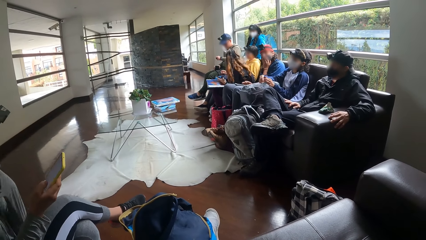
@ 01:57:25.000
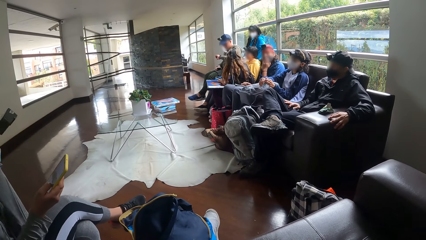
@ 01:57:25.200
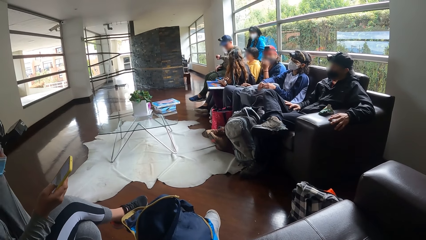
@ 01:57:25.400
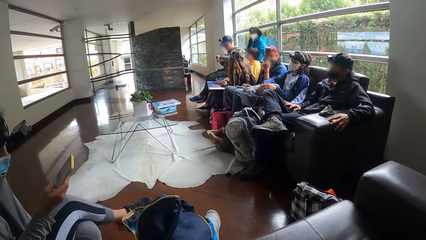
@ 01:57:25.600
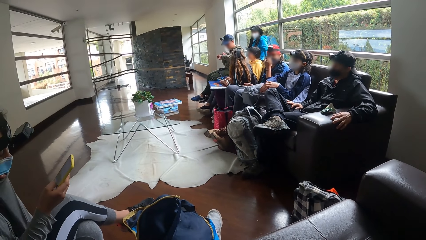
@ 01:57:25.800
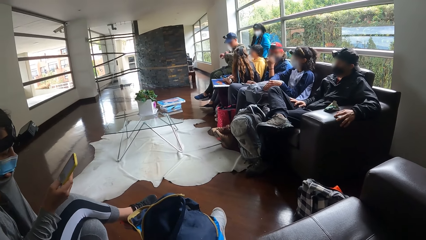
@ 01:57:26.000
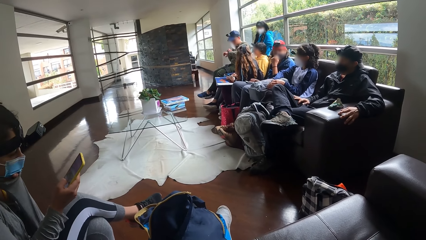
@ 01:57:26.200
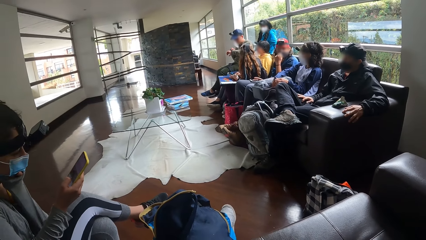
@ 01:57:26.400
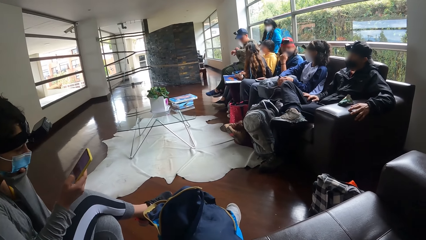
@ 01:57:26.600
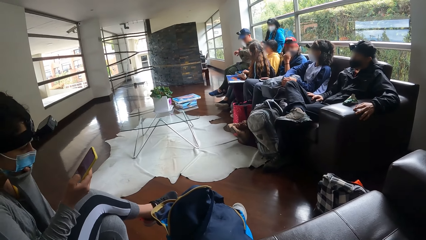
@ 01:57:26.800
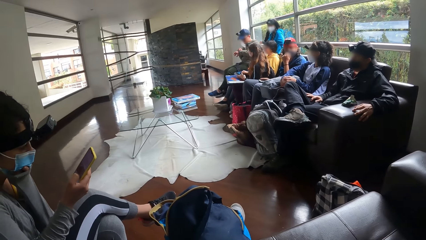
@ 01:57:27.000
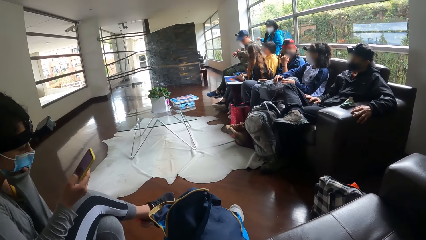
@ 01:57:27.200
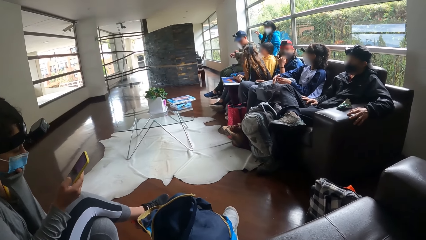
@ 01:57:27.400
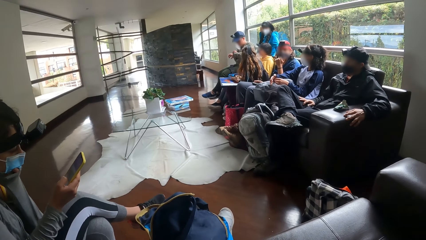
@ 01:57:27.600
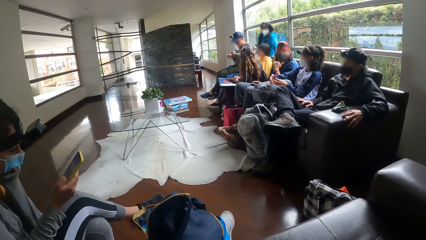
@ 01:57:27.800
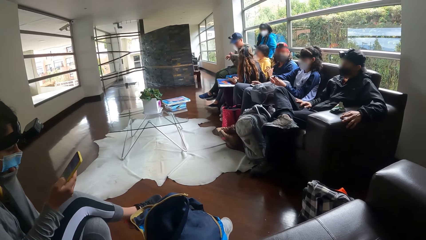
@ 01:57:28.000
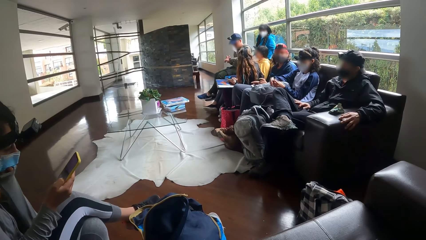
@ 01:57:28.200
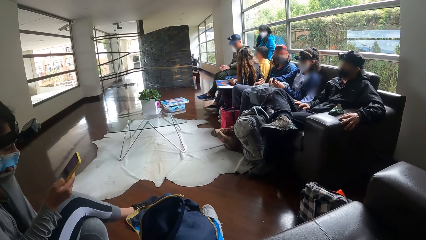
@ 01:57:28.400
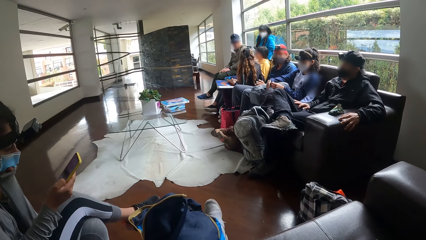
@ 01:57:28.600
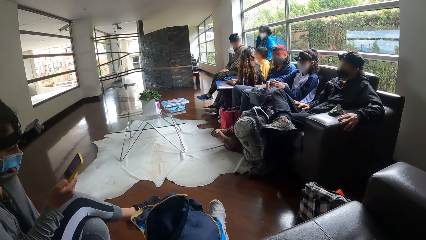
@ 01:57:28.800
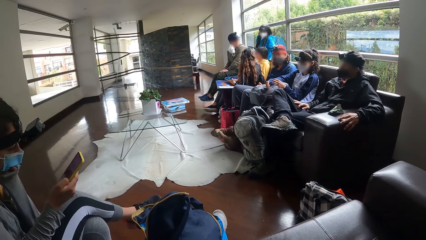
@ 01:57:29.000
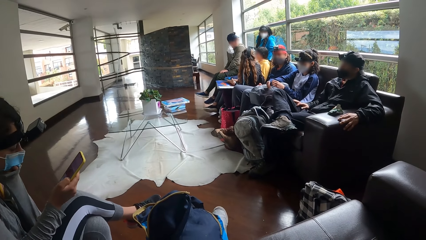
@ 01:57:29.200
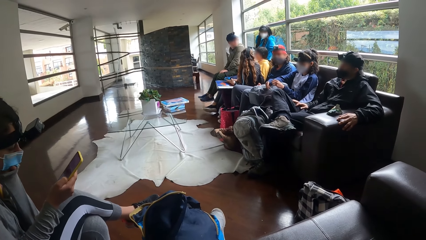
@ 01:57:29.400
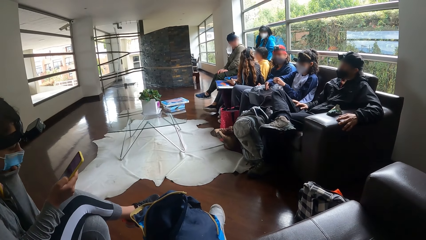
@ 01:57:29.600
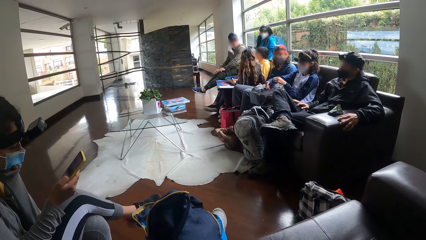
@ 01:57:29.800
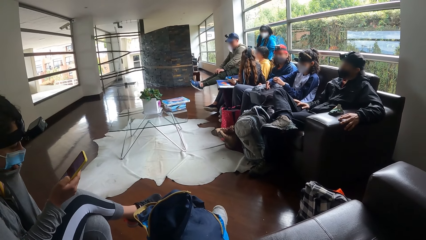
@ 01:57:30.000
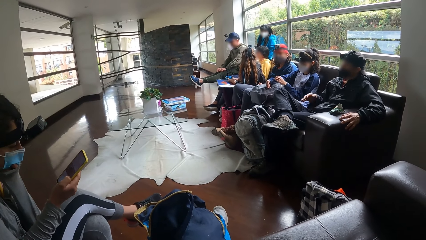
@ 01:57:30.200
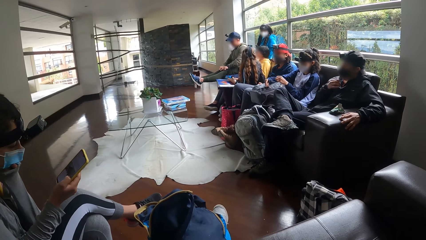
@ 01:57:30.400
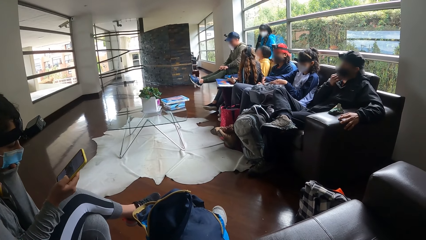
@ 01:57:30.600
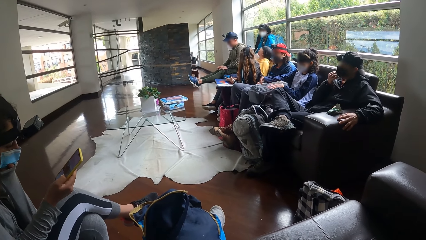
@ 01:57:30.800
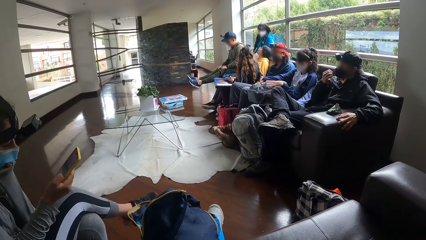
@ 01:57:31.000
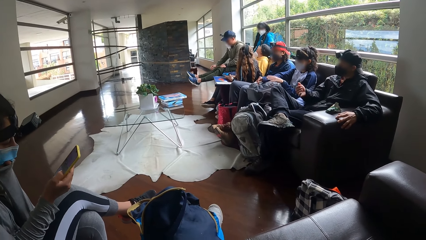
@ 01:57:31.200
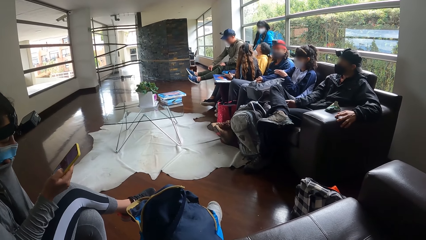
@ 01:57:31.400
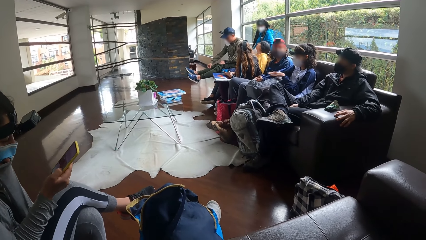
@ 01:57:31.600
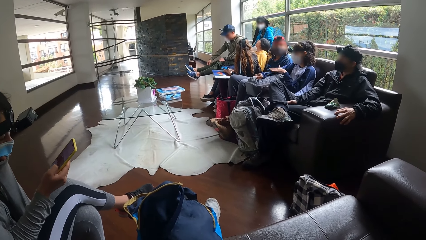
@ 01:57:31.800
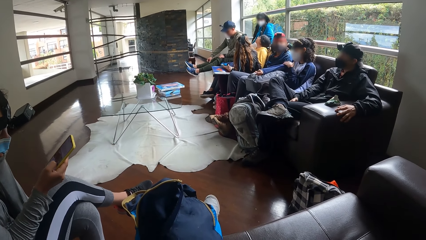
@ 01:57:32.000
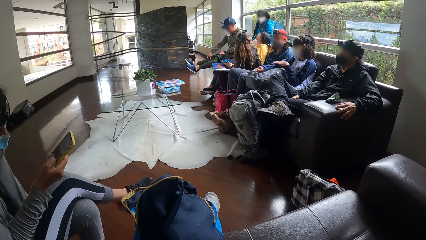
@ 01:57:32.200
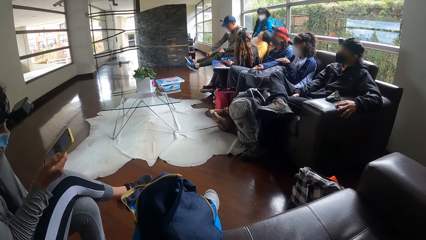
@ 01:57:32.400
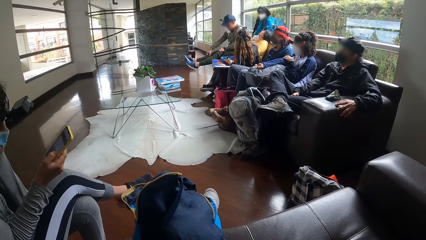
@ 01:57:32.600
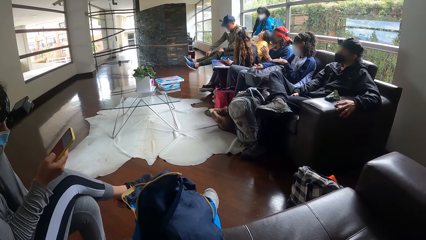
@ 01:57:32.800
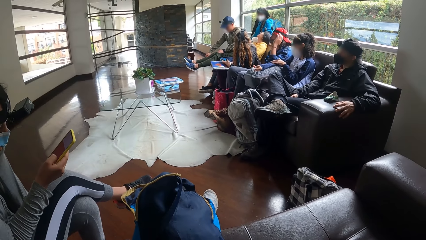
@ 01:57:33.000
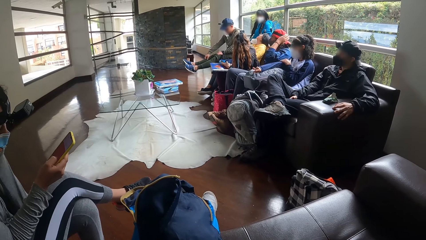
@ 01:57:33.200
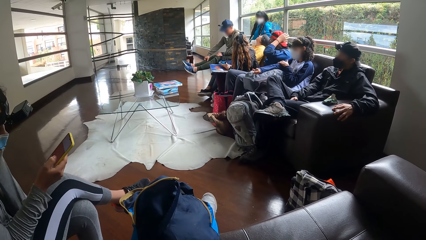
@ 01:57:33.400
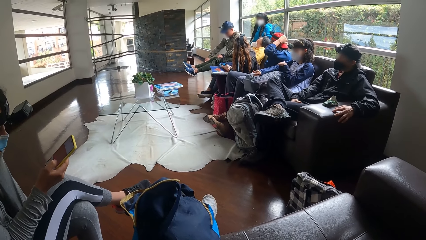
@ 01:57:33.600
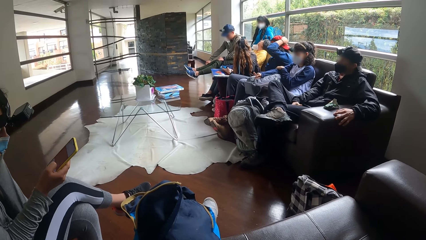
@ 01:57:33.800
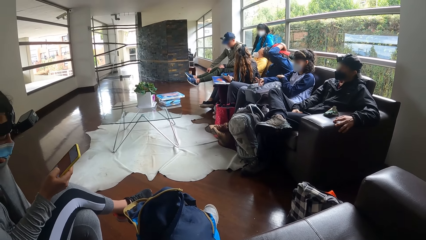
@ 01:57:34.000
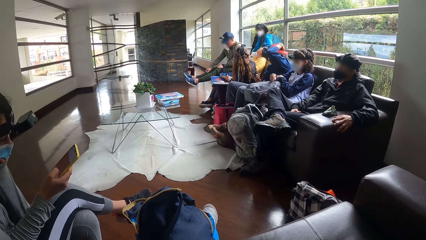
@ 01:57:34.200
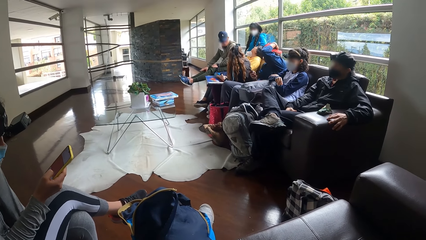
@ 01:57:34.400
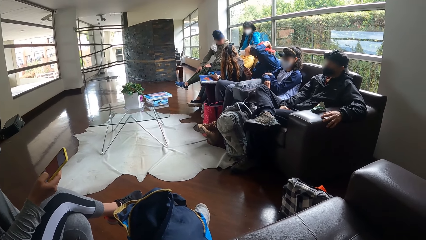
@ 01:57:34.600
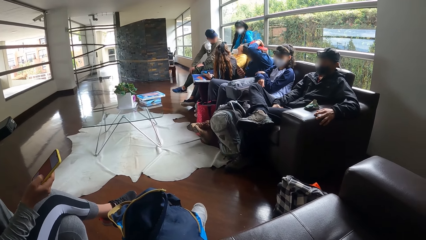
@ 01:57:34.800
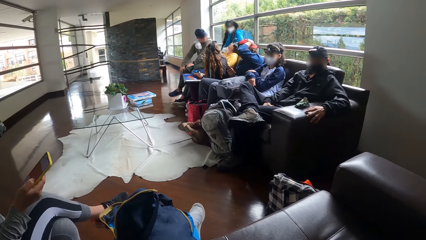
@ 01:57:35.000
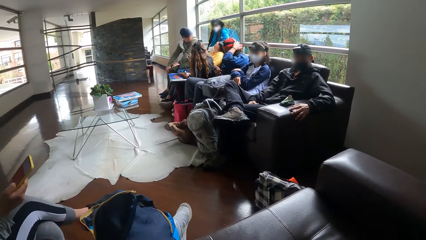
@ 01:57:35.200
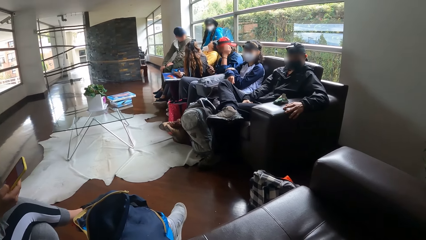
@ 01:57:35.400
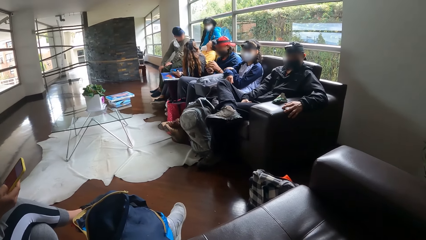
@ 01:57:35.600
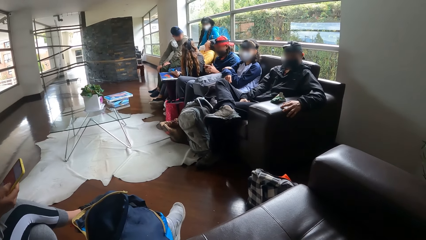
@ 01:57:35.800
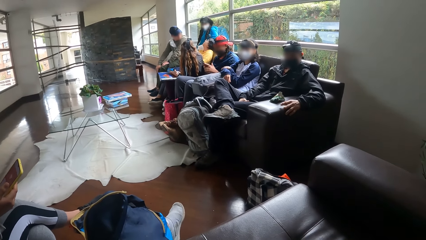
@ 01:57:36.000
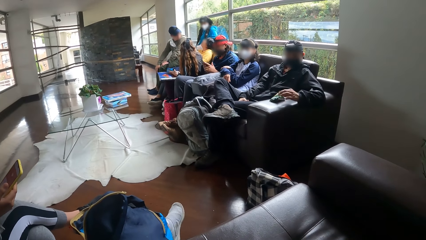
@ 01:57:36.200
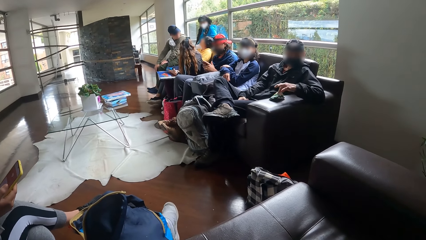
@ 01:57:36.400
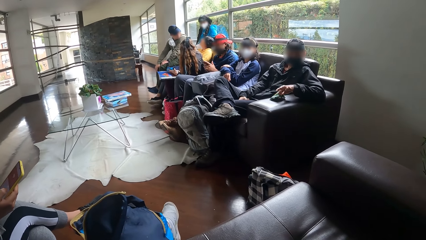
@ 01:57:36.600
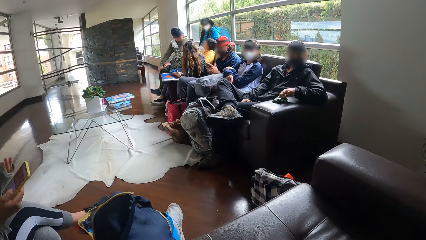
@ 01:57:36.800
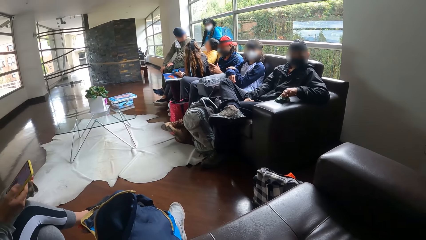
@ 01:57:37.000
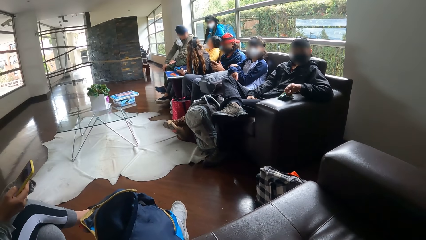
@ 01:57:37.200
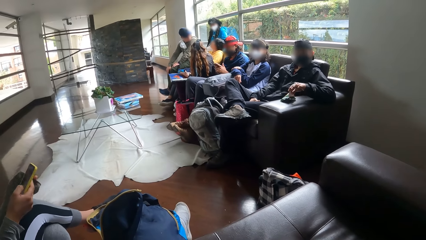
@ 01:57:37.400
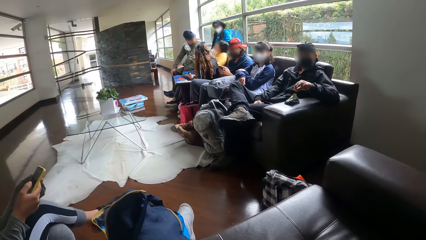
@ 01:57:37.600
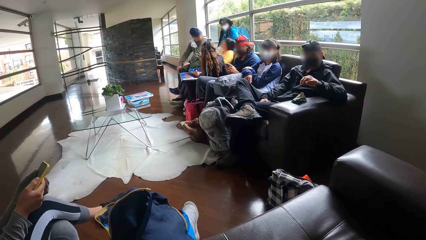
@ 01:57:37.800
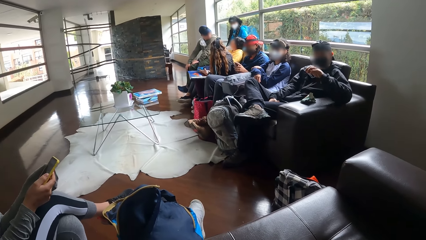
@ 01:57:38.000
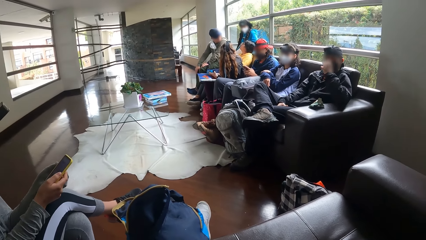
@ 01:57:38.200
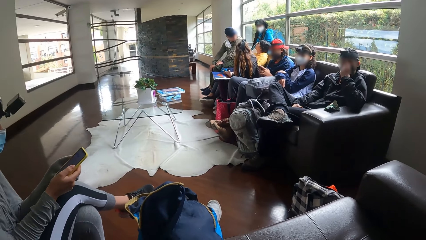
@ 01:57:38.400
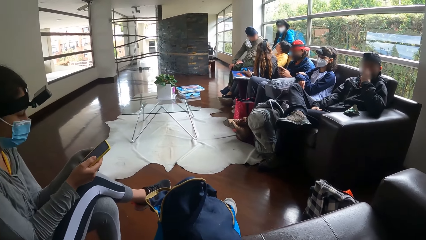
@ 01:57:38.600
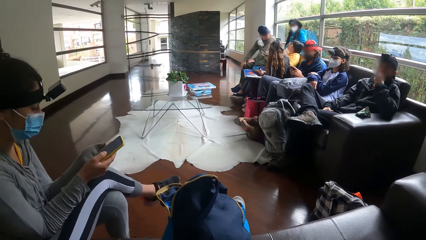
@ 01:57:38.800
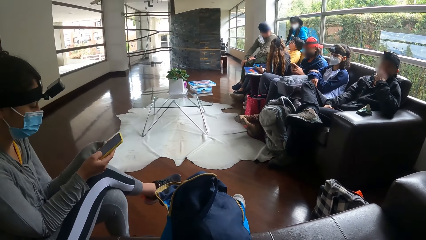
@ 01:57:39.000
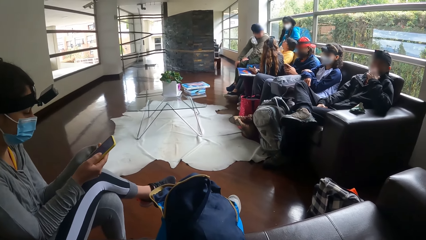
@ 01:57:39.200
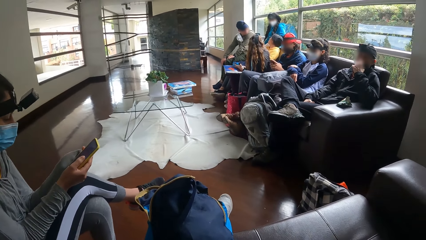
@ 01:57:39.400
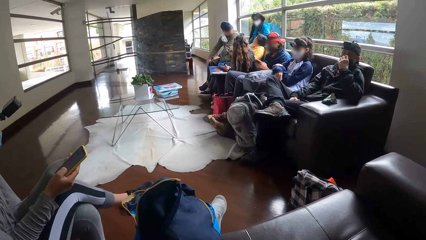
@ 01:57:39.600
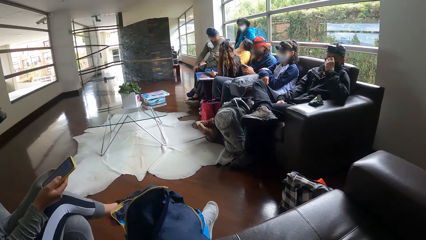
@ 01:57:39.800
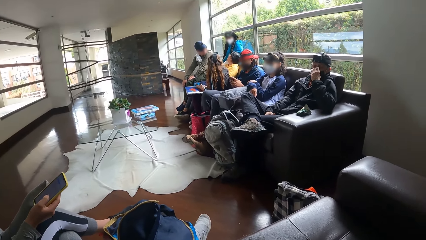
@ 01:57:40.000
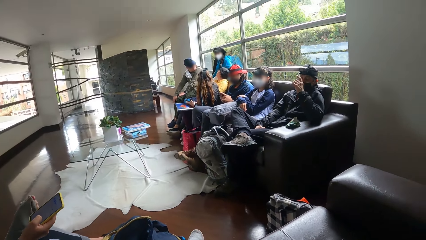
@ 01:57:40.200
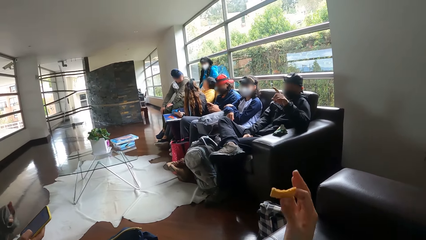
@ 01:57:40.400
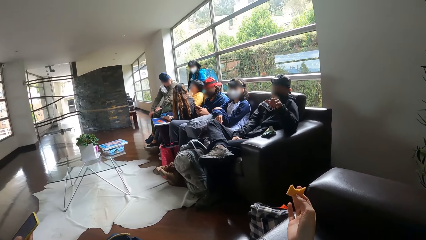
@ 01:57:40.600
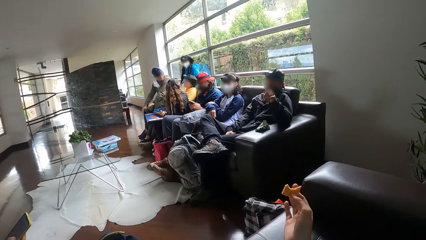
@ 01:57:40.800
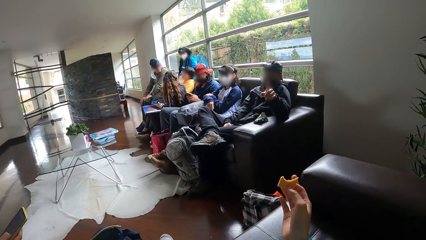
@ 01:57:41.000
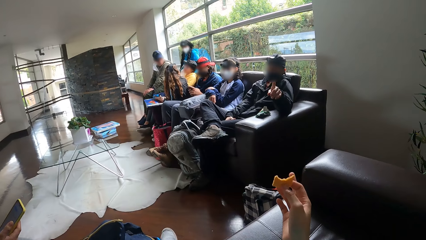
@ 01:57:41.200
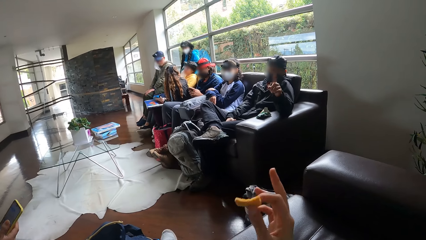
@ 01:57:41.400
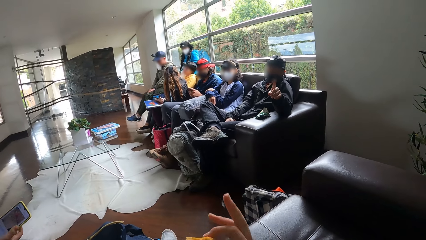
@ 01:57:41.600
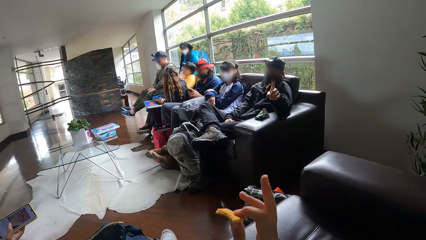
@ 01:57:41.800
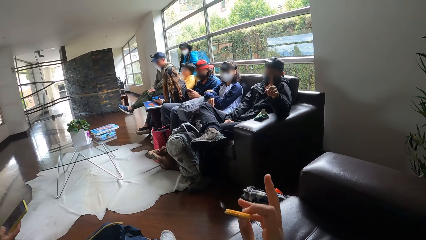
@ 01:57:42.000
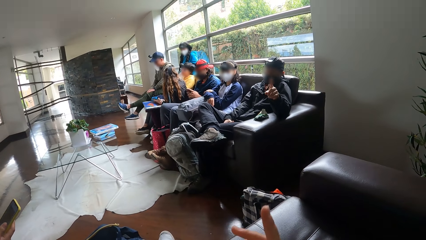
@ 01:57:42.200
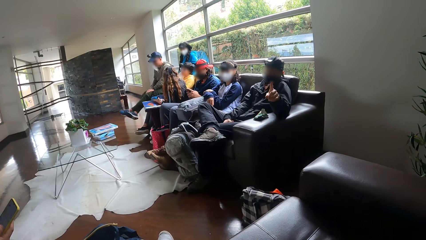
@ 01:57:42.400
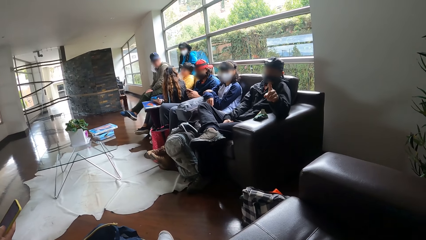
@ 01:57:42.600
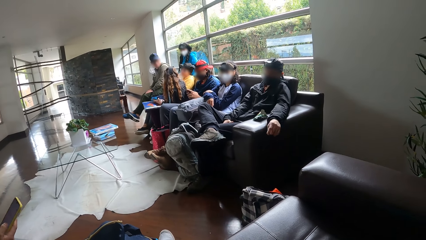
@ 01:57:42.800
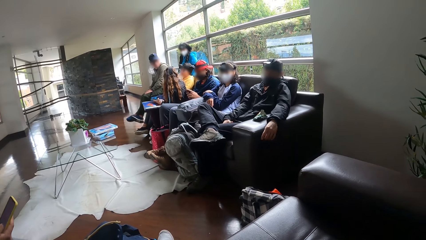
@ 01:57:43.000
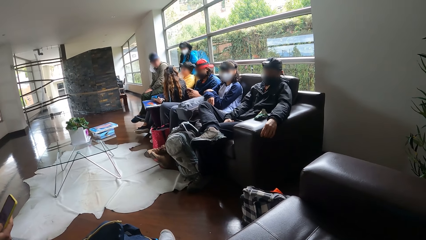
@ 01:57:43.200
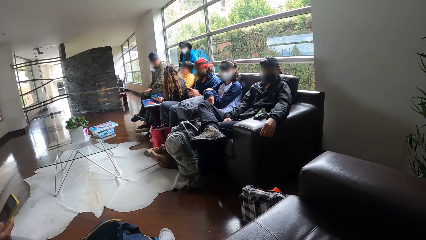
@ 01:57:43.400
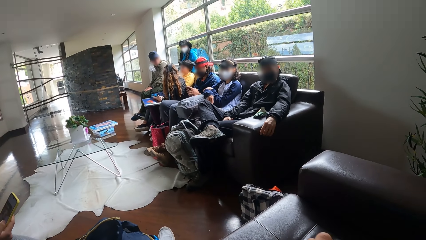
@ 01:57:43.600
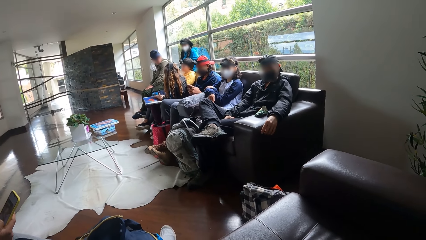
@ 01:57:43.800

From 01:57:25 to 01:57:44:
A man holds a watch on his left wrist with his right hand. A lady scrolls the phone. The man converses with a woman. The man pulls his trousers with both hands. Another woman touches the cap on her head with her left hand. Another man gestures out with his hand. The camera wearer converses with a third man. The second woman operates a phone with both hands. The third man picks a biscuit from a pack of biscuit on the handle of a chair with his left hand. The third man puts the biscuit in his left hand into his mouth. The camera wearer holds the biscuits. He gestures out with his hand.
